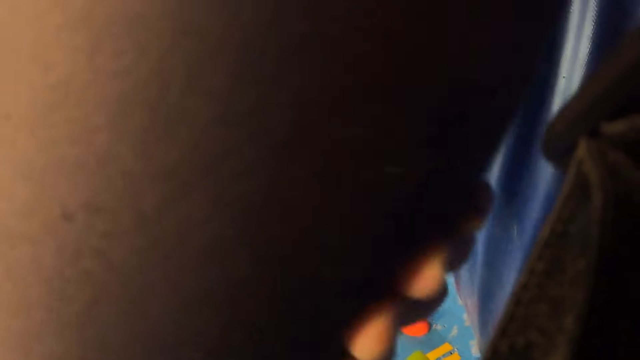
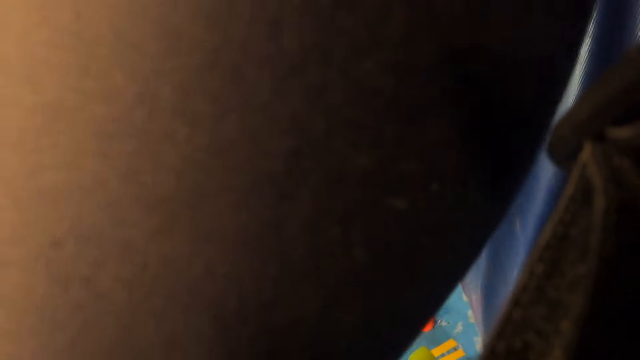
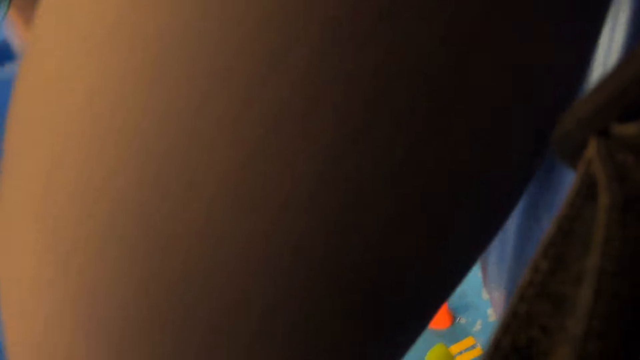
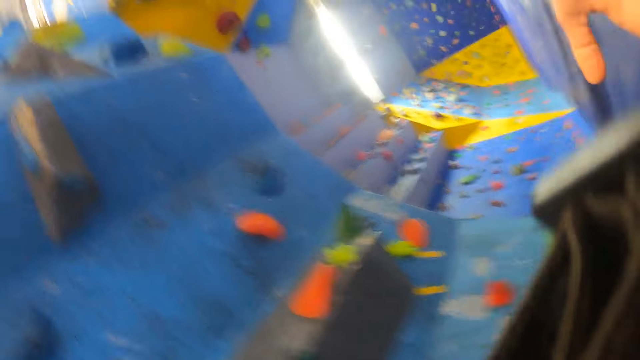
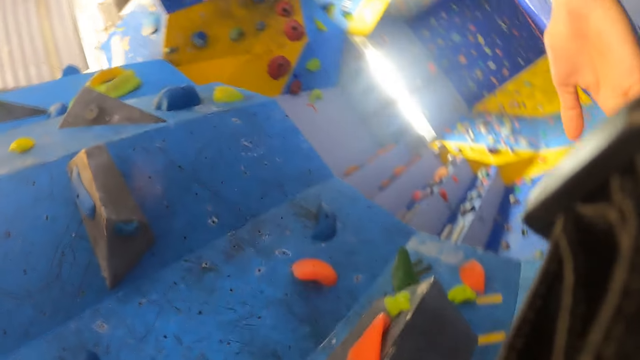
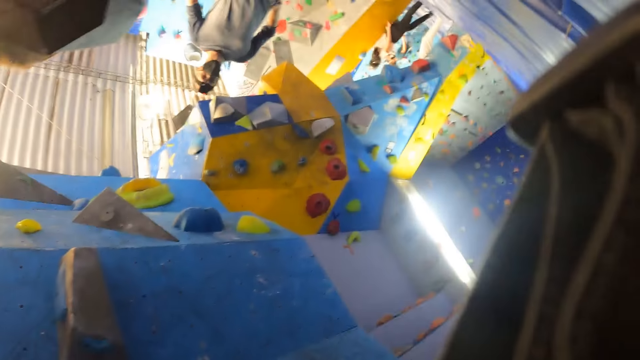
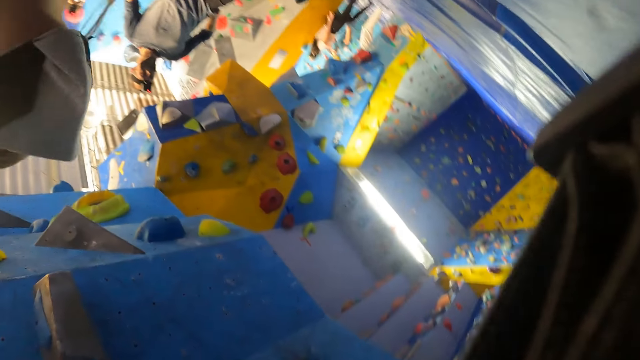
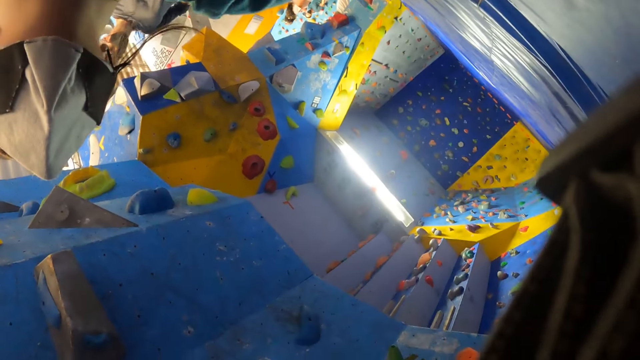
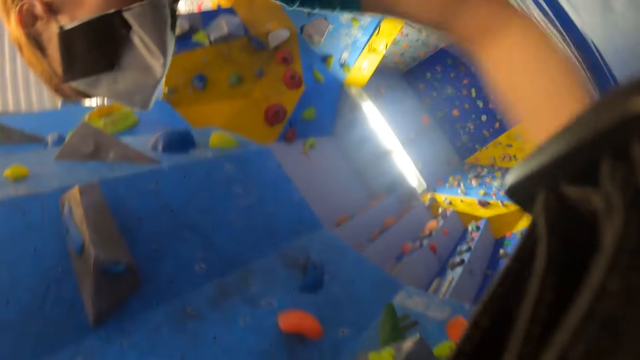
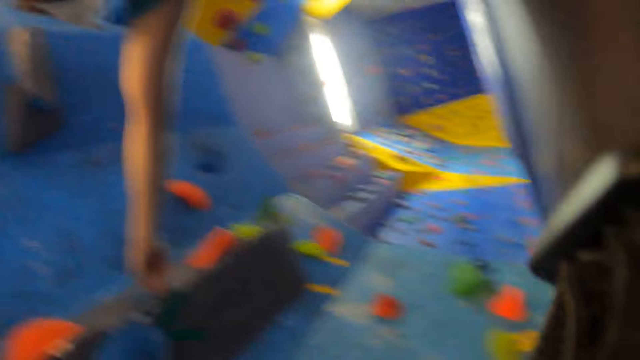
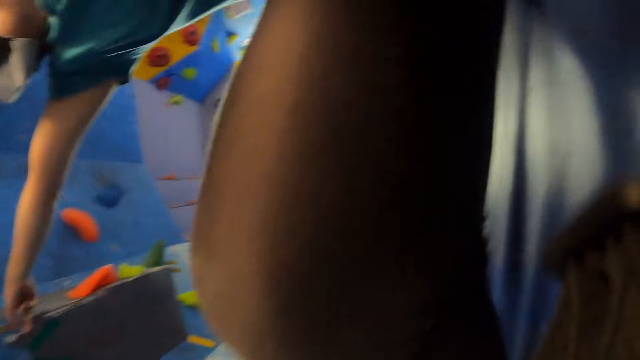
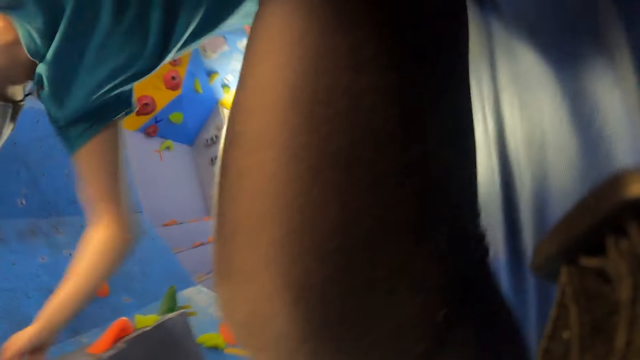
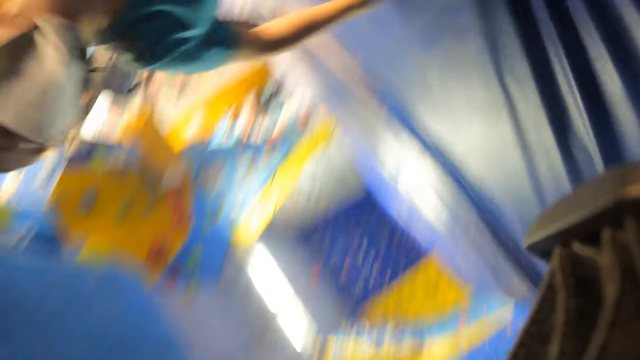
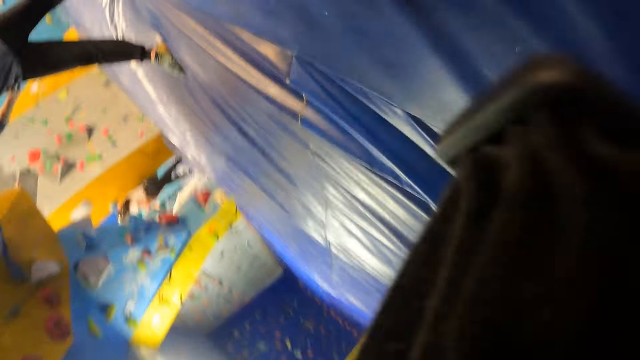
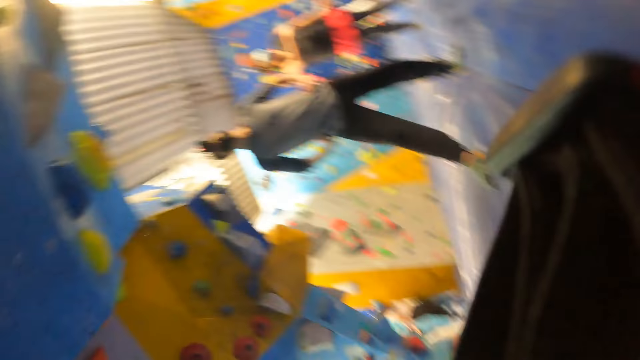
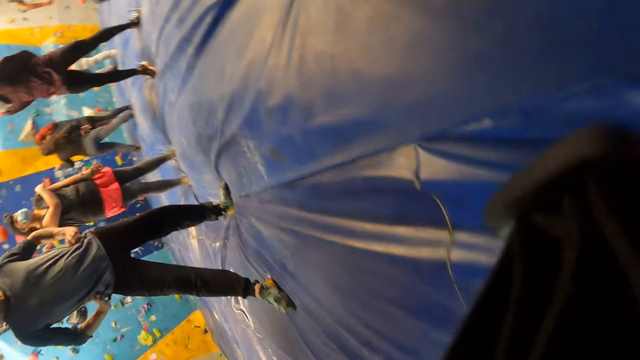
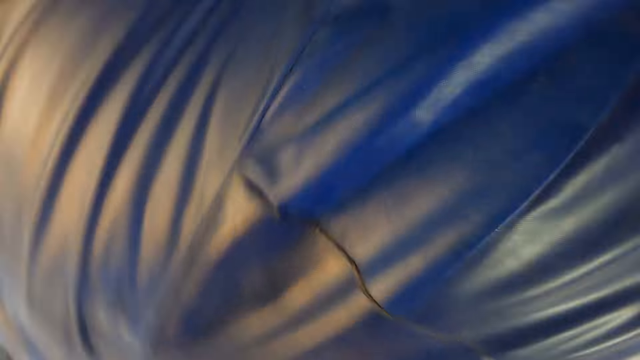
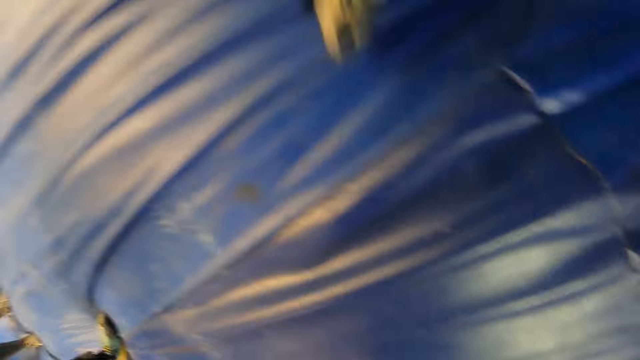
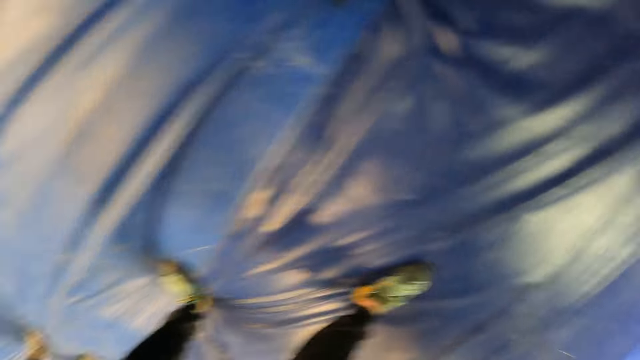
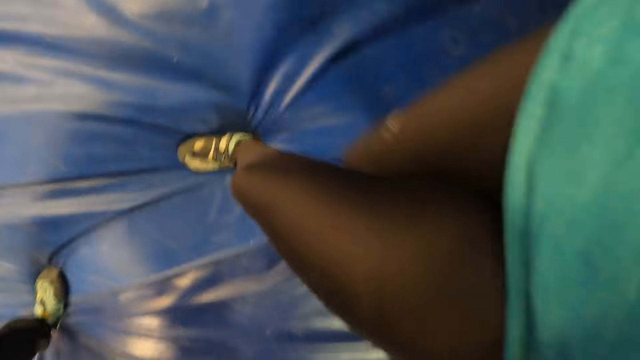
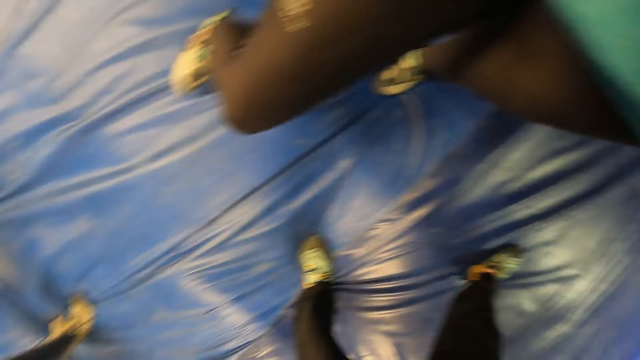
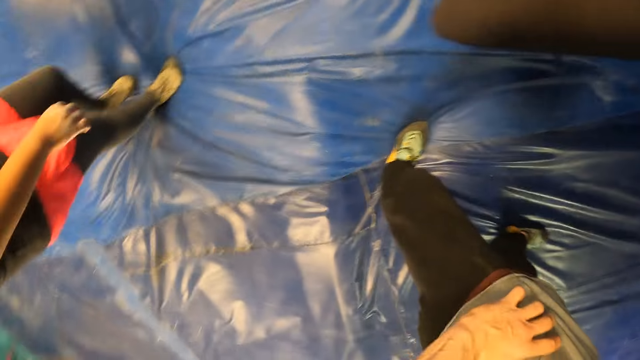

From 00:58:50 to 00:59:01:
A man stretches the hand. The camera wearer stands up.

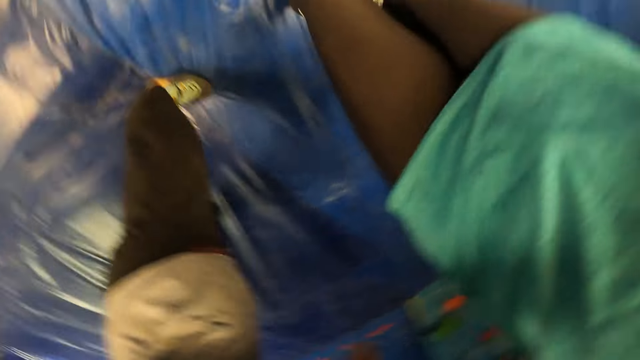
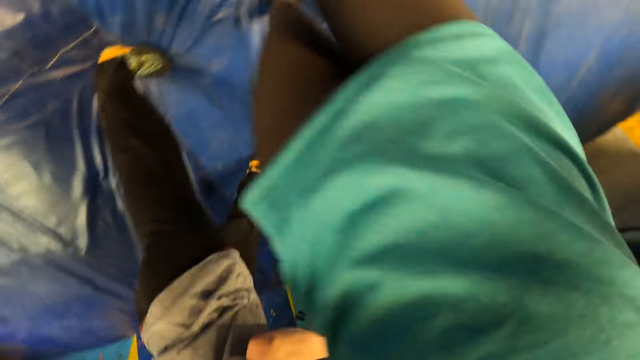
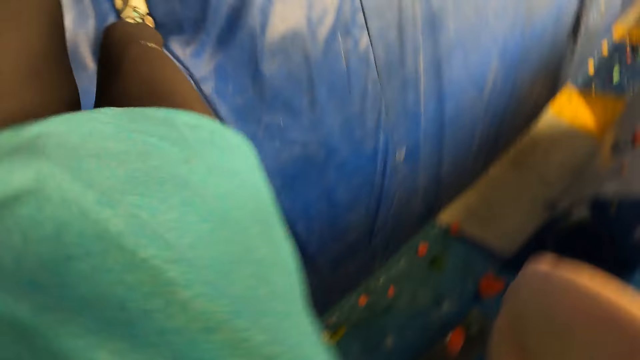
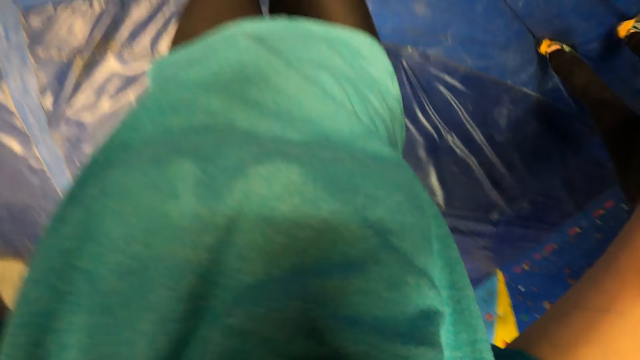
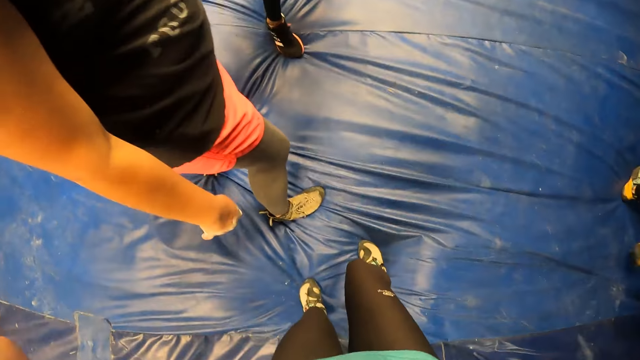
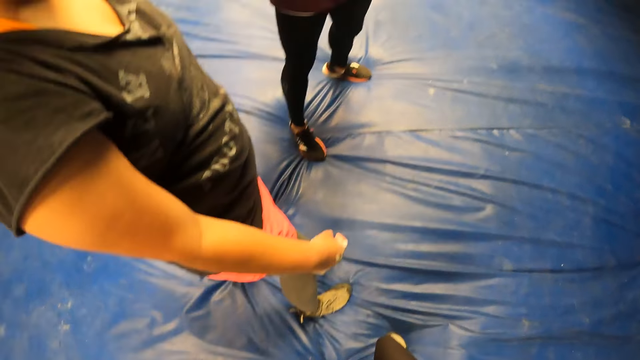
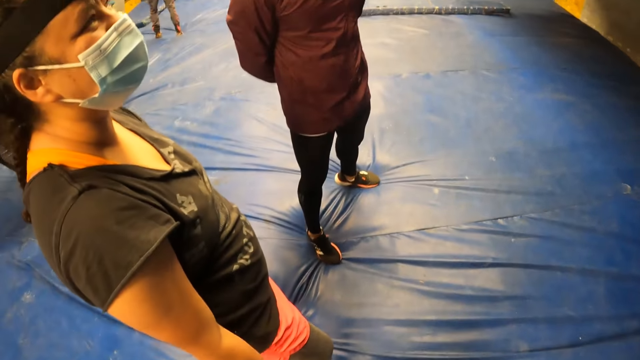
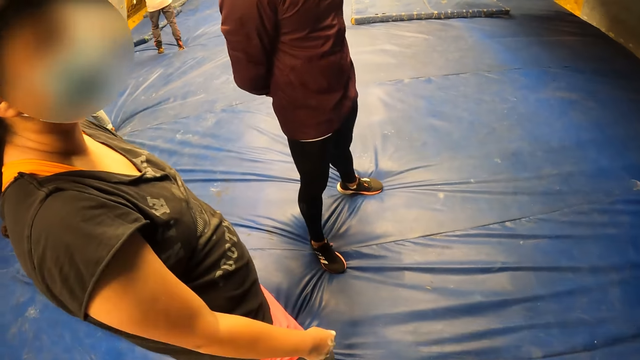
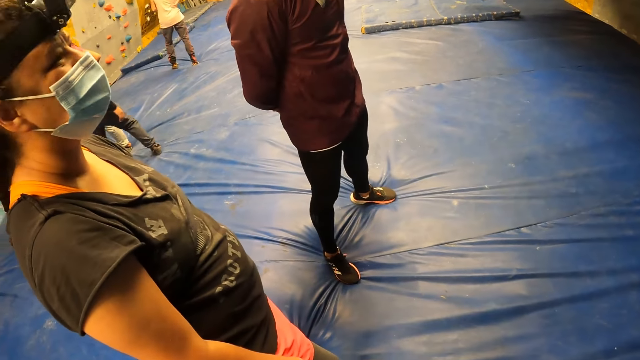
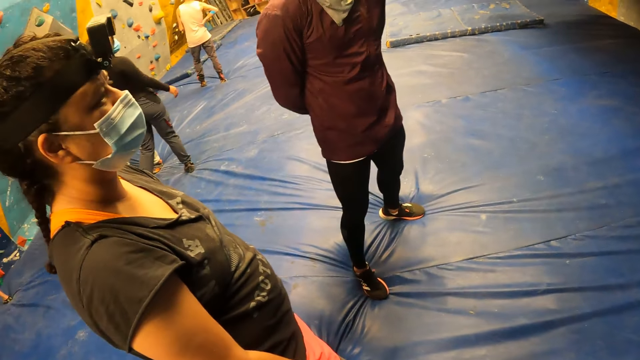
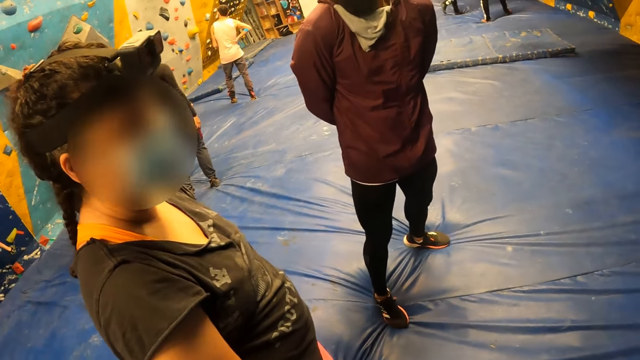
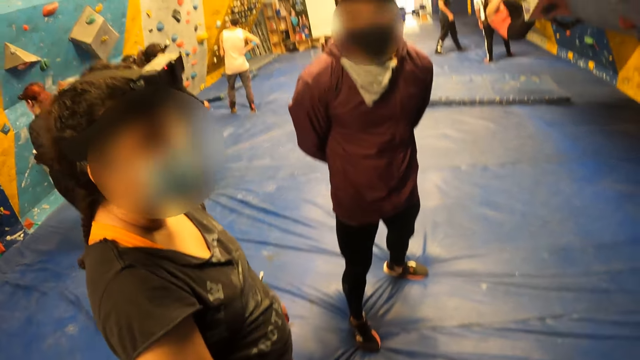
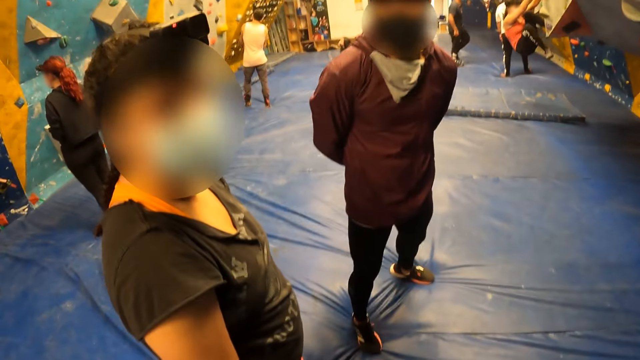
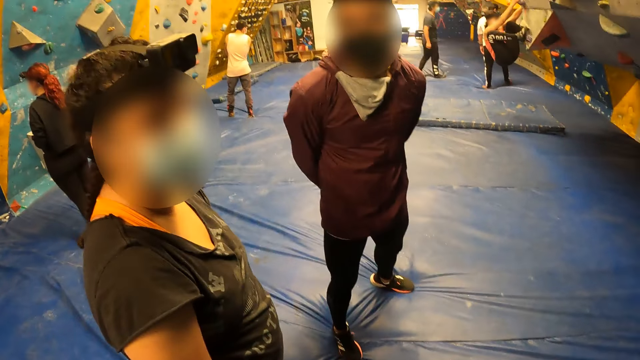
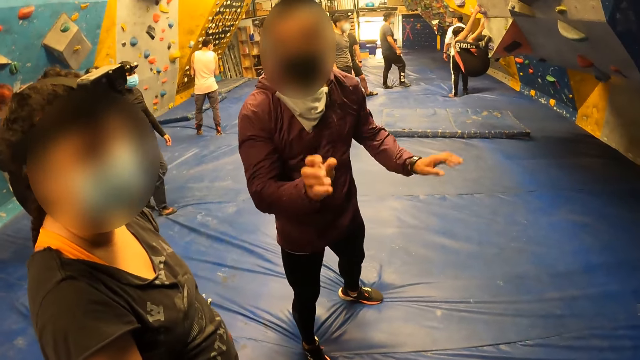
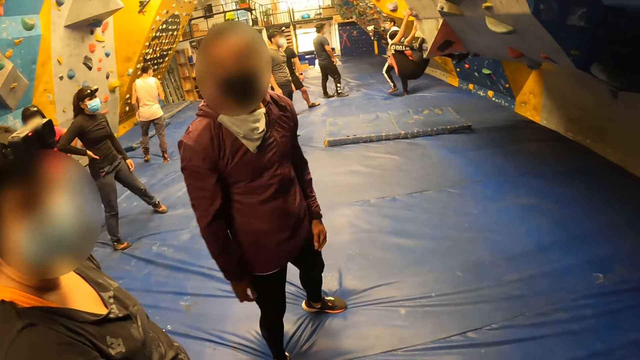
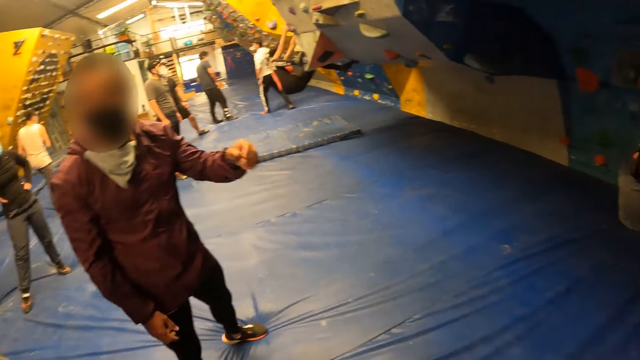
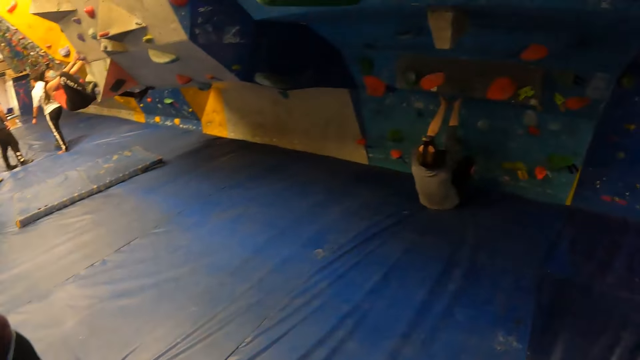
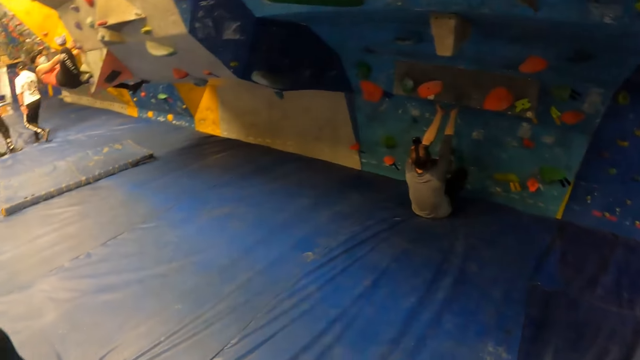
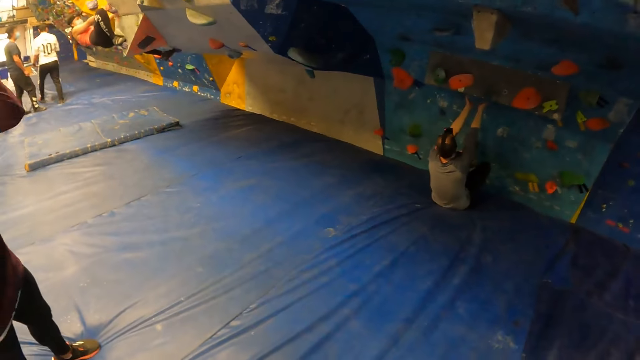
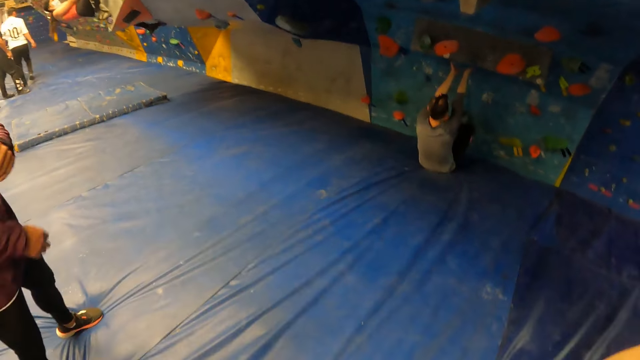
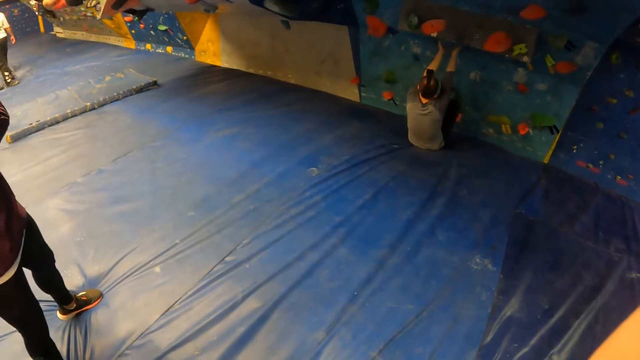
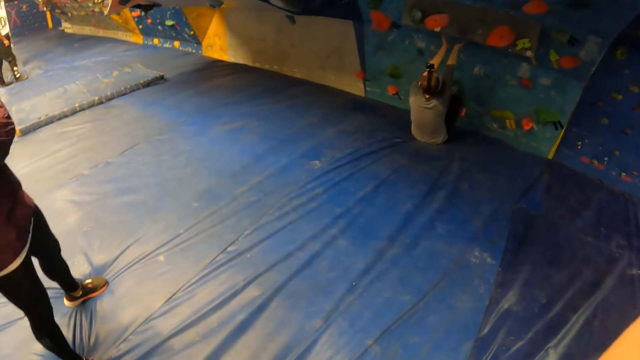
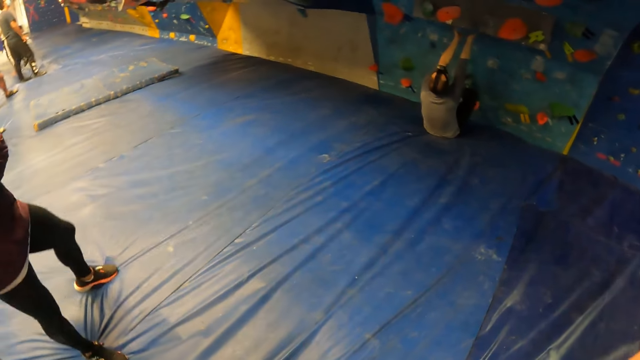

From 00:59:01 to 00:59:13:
The camera wearer wears the camera on her head with both hands.
